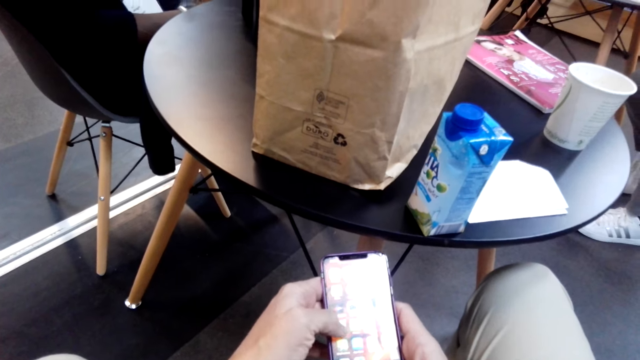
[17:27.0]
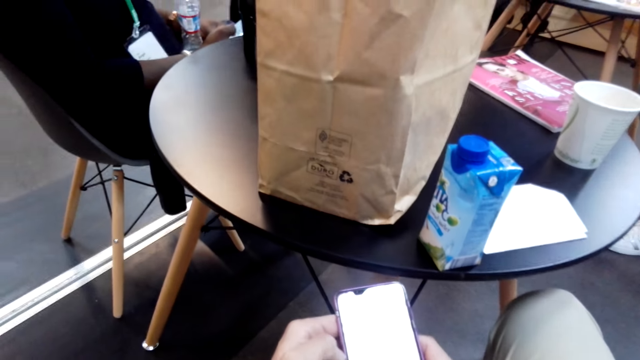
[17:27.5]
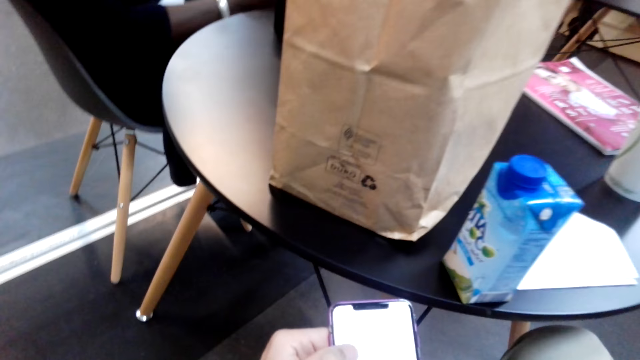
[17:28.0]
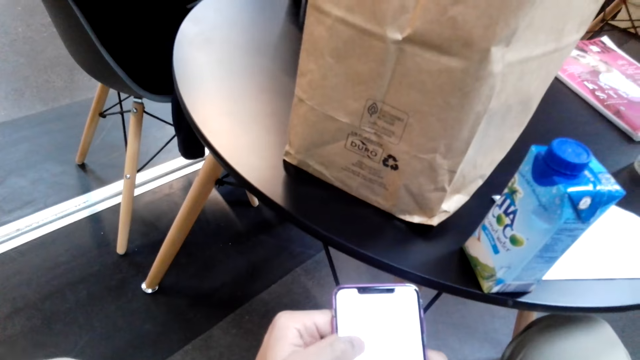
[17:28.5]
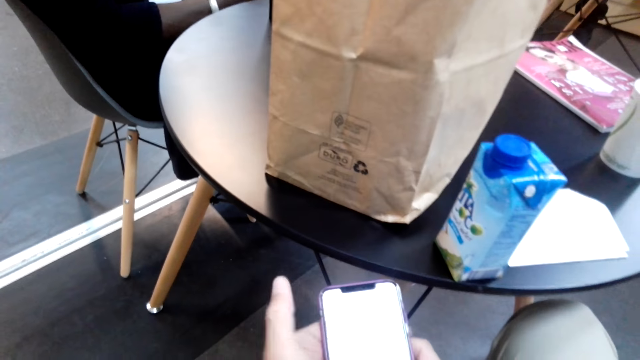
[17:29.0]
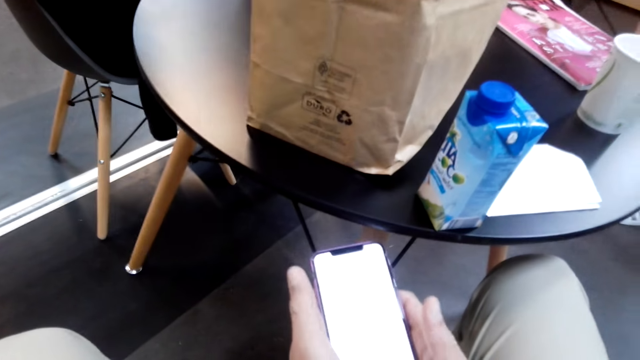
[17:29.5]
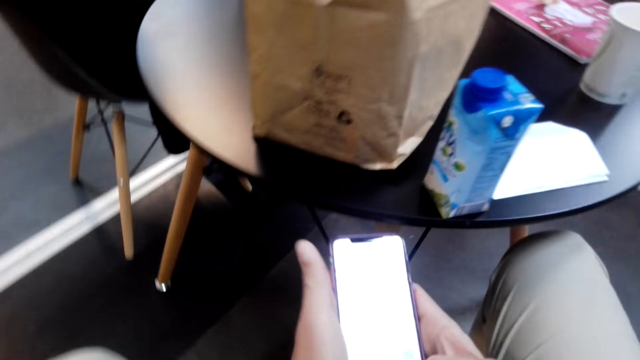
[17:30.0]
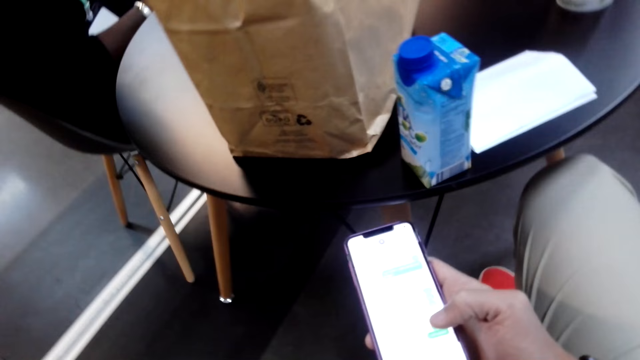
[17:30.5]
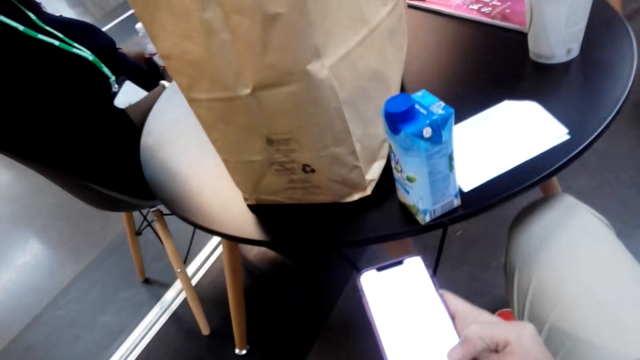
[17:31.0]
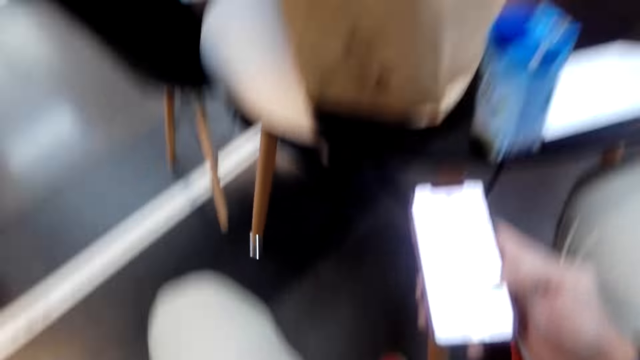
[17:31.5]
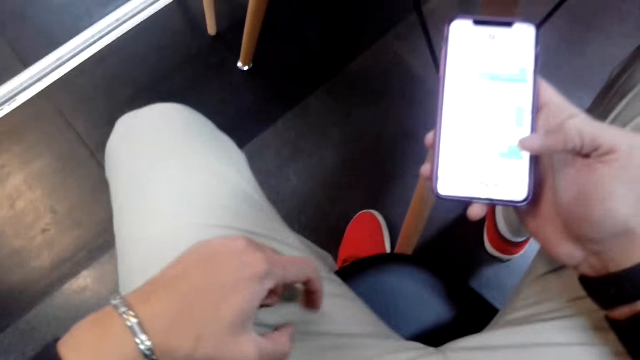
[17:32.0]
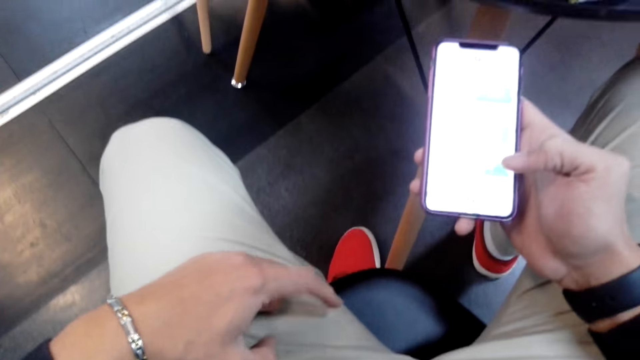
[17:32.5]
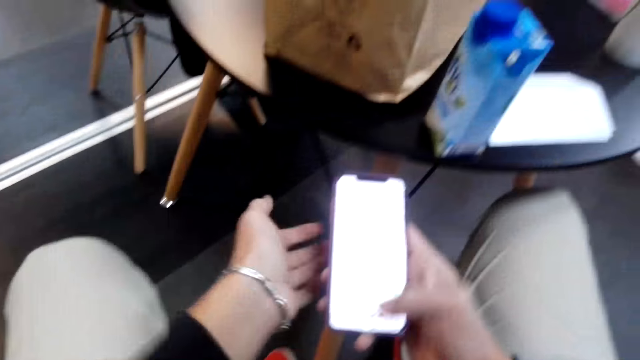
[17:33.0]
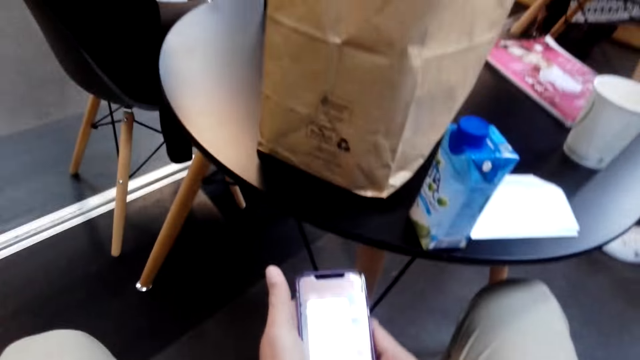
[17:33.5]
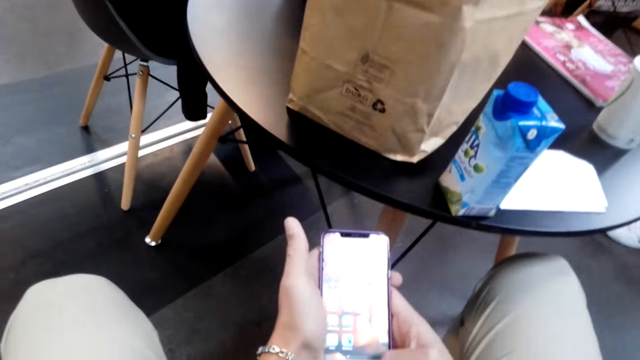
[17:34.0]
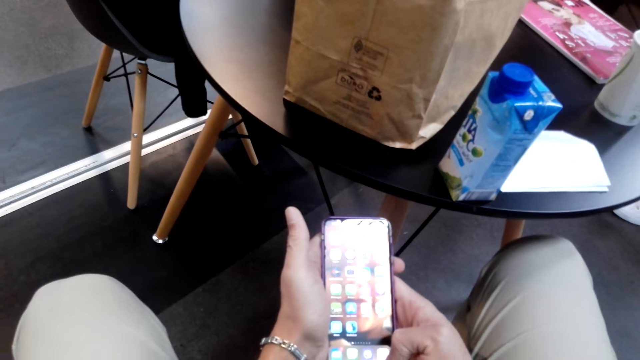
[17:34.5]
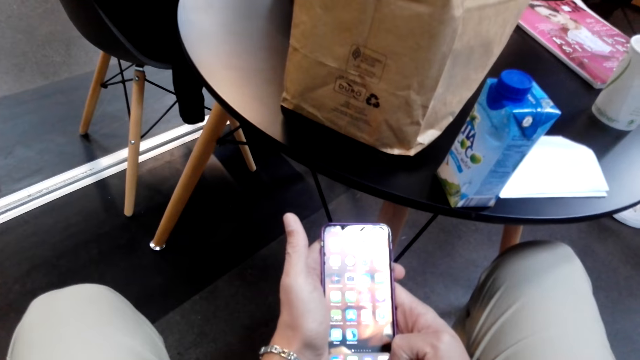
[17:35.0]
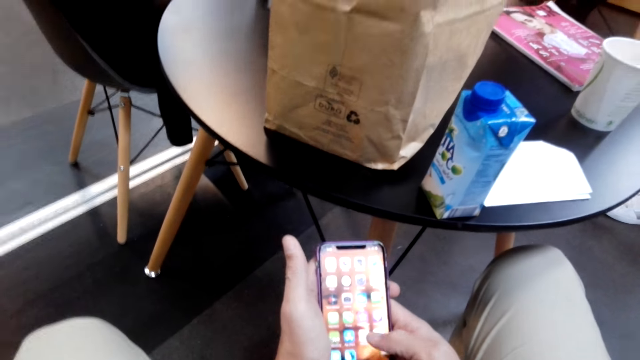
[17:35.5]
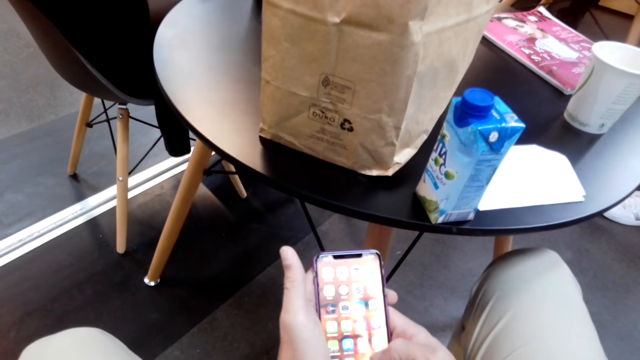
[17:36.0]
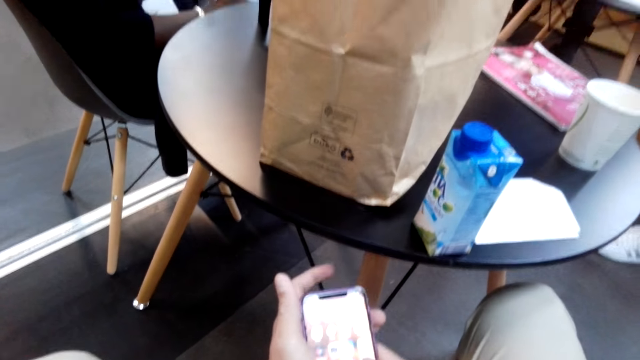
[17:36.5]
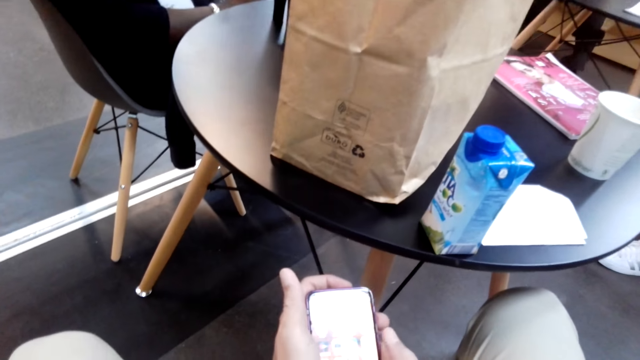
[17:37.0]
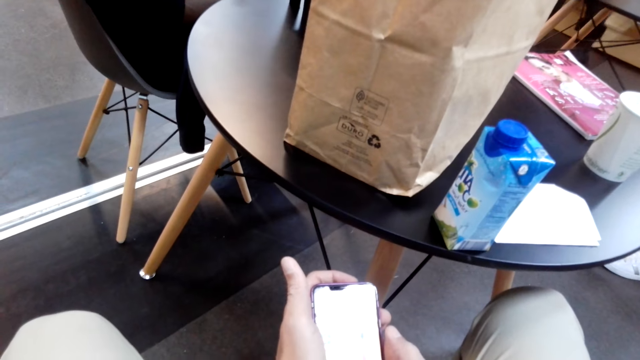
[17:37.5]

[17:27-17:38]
A man scratches on the thigh and holds a phone.

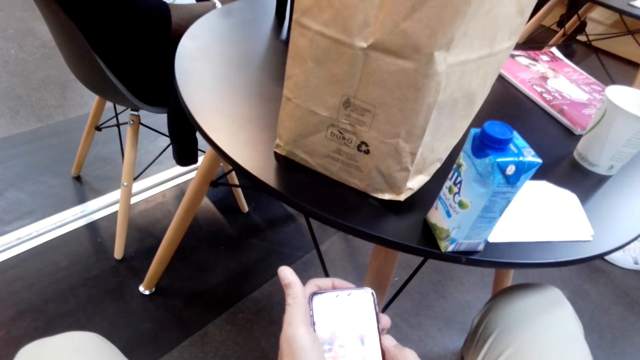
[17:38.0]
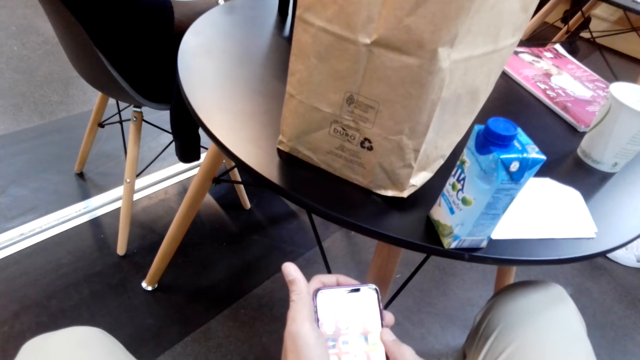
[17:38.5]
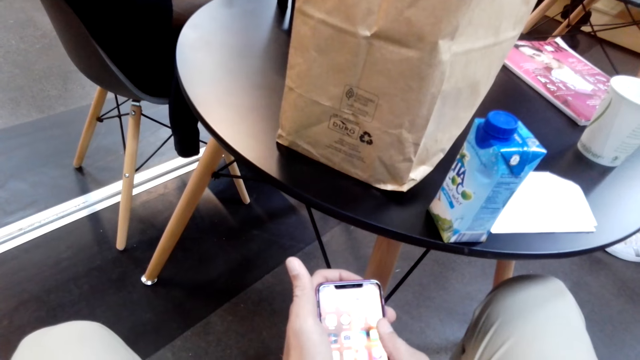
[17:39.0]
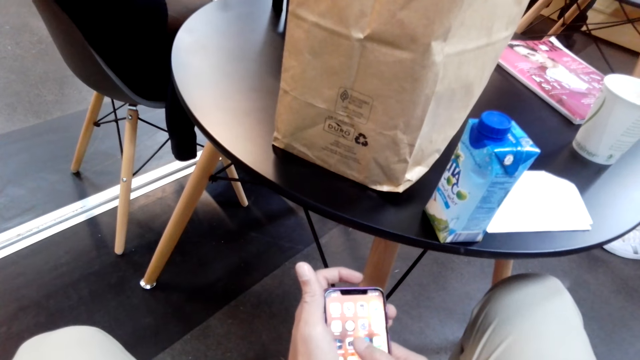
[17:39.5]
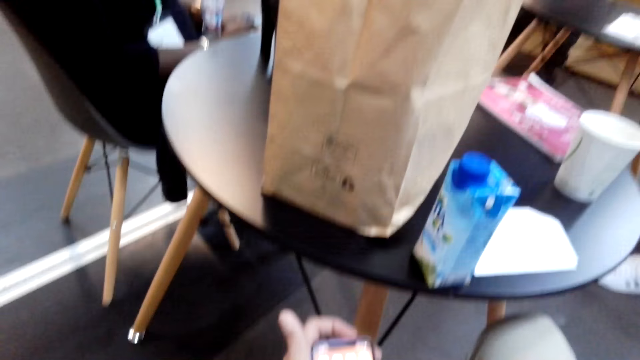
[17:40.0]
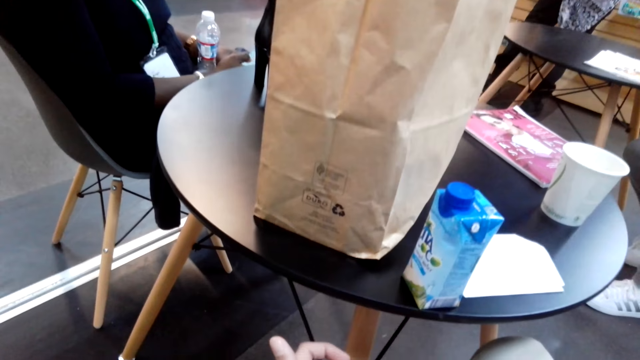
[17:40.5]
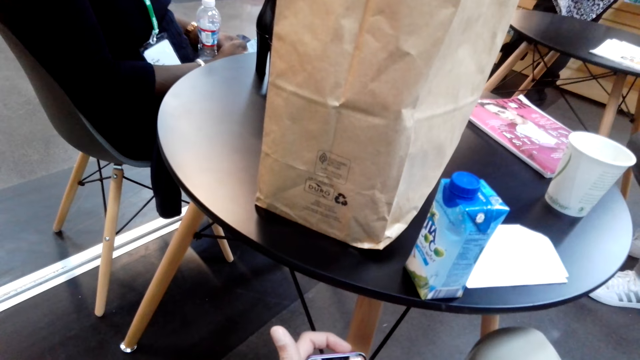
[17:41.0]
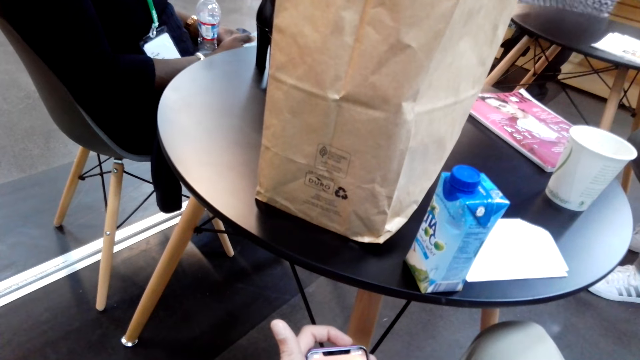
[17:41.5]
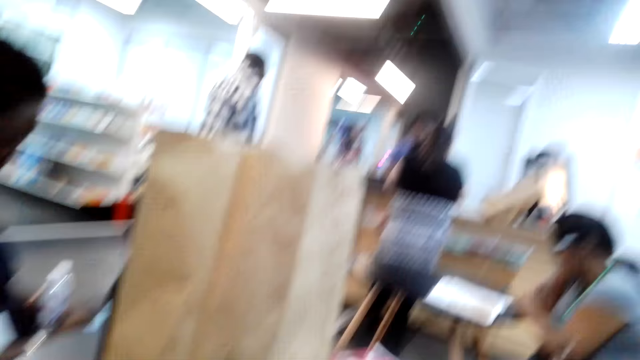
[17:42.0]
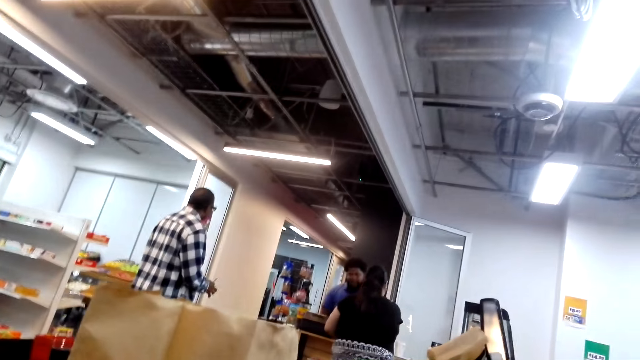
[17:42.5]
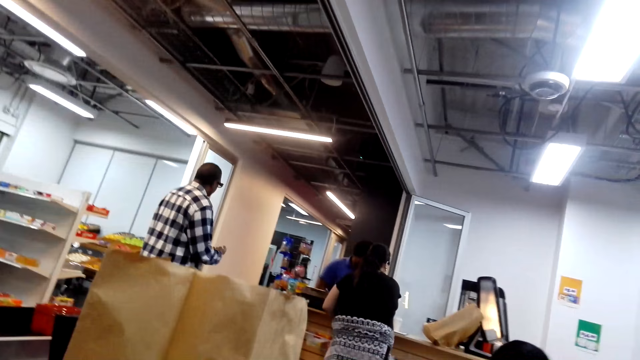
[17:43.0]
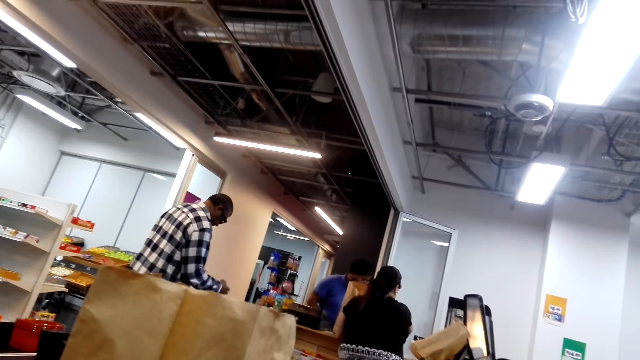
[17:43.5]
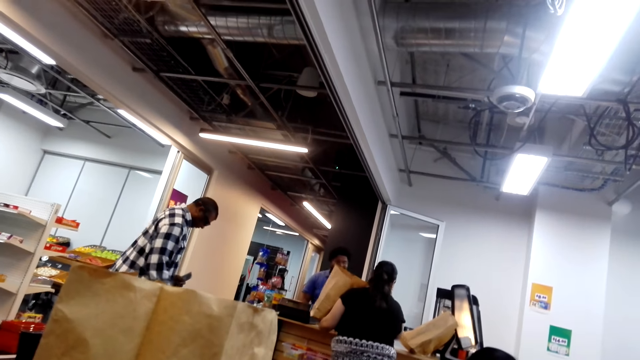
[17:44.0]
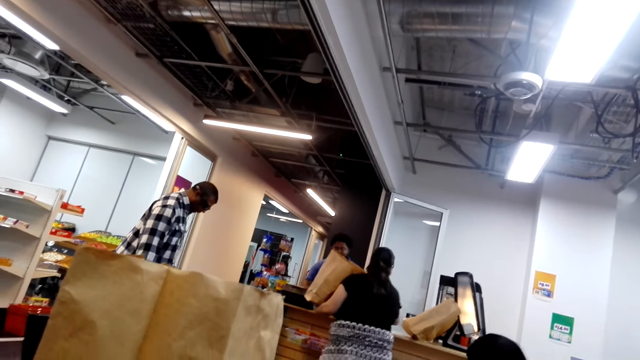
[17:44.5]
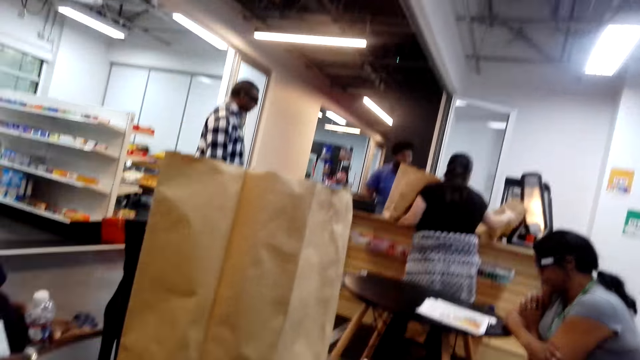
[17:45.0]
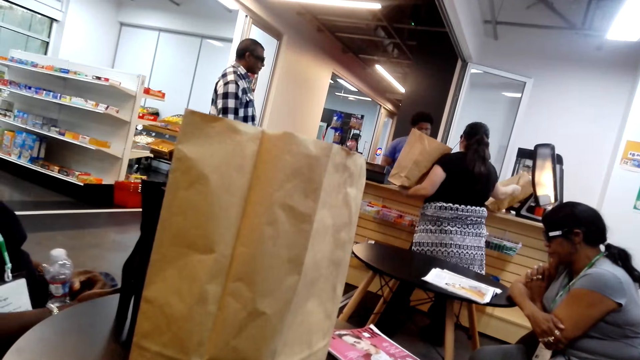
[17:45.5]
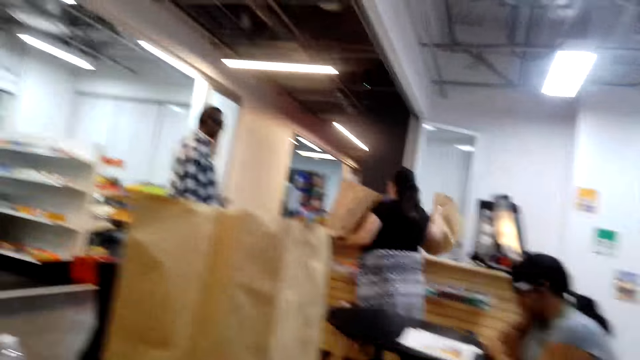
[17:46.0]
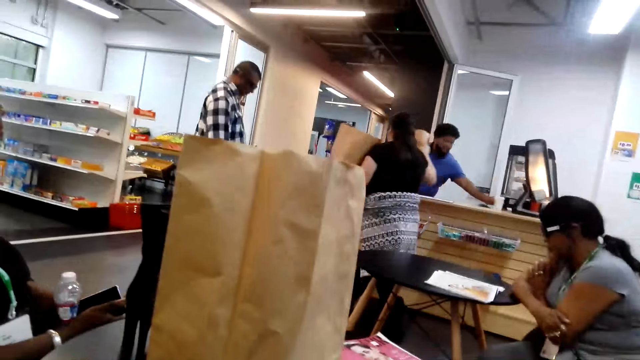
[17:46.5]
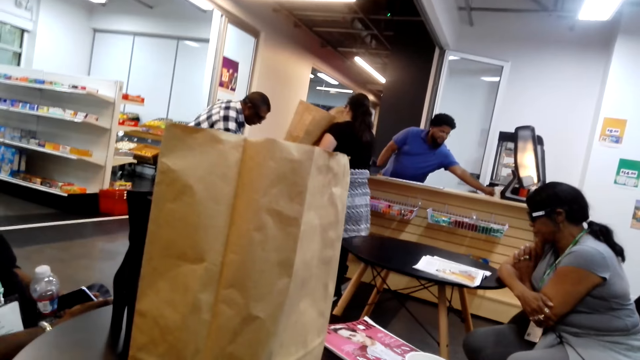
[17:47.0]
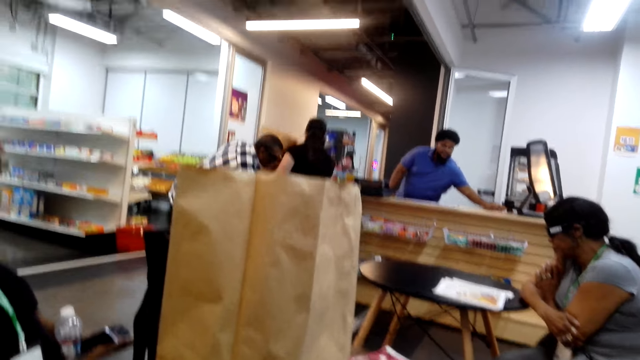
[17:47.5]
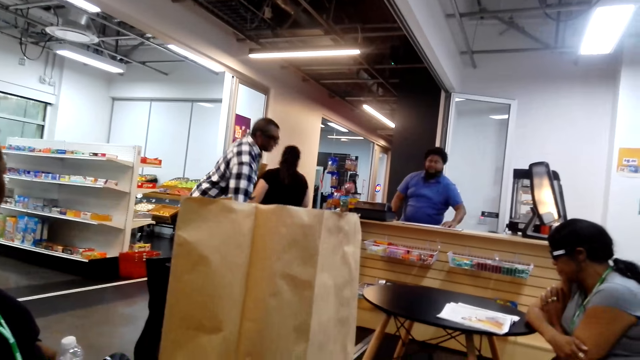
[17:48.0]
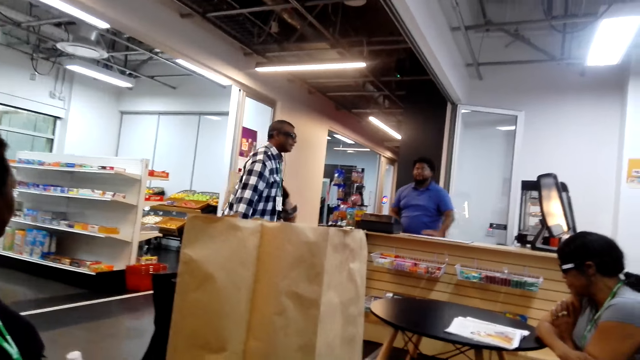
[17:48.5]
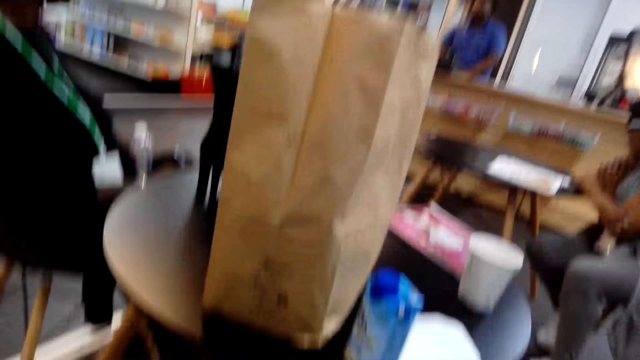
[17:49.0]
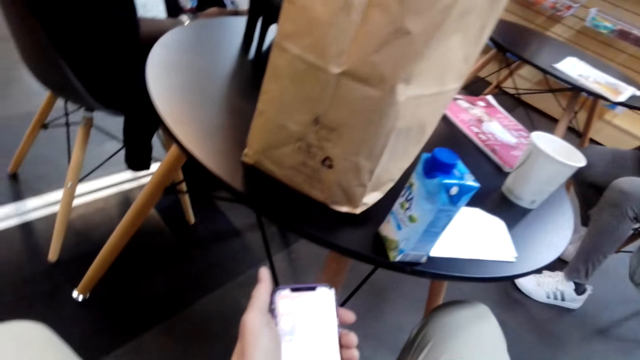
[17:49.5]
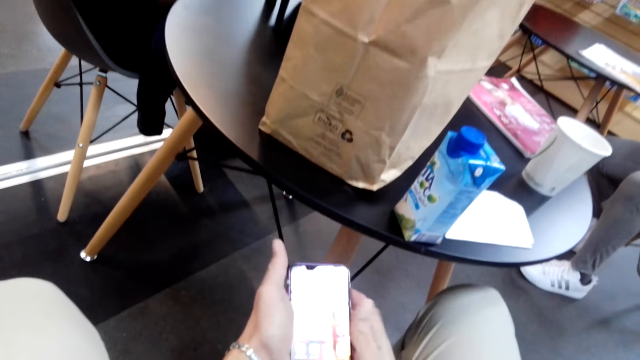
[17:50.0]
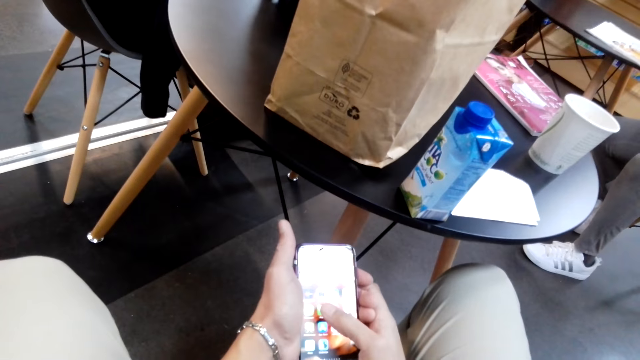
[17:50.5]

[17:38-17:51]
A man operates a phone. The camera wearer looks around the supermarket. Another man picks up a basket. A lady lifts a hand bag. Another lady moves her hand. A third man pushes something. The first lady walks around. The third man moves sideways. The second man moves around.
